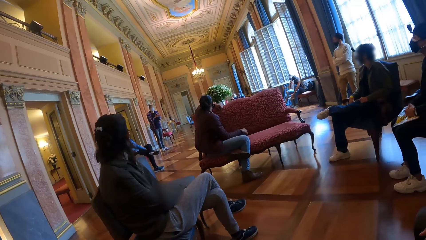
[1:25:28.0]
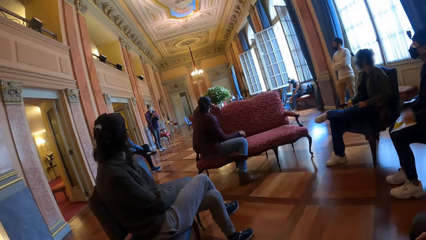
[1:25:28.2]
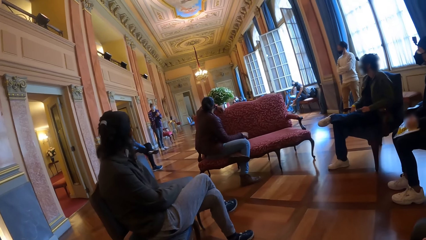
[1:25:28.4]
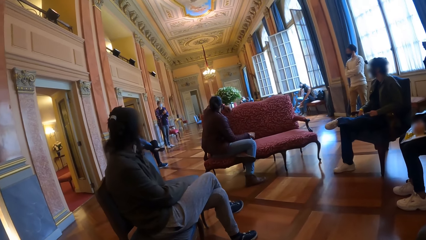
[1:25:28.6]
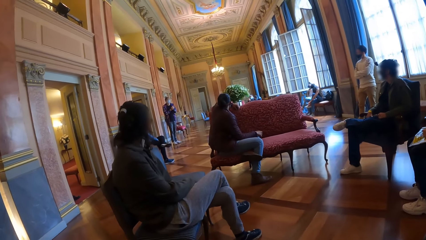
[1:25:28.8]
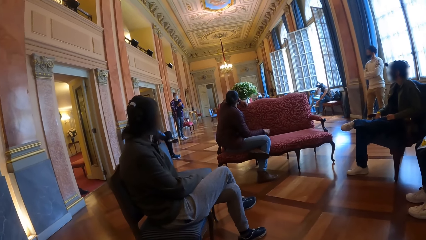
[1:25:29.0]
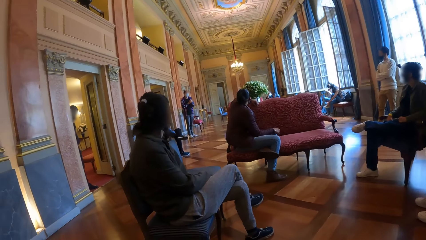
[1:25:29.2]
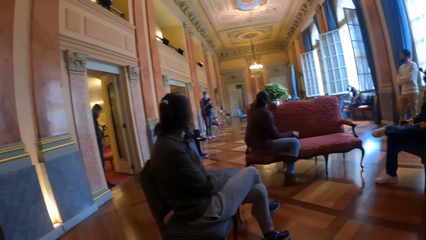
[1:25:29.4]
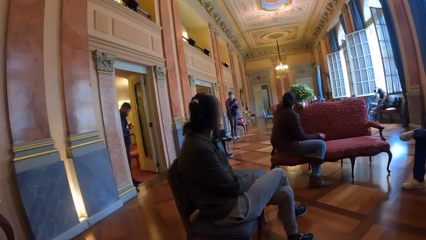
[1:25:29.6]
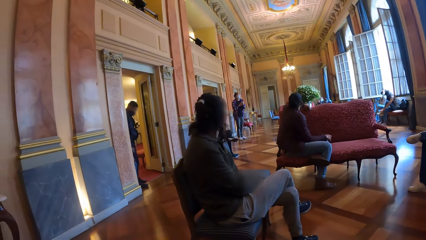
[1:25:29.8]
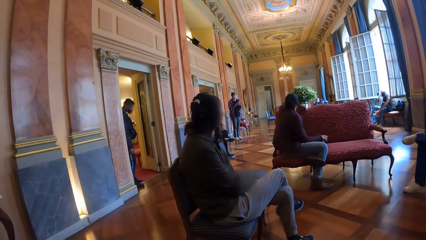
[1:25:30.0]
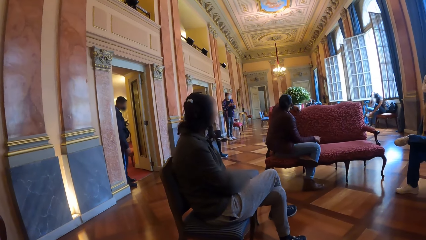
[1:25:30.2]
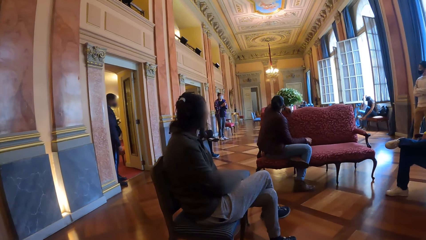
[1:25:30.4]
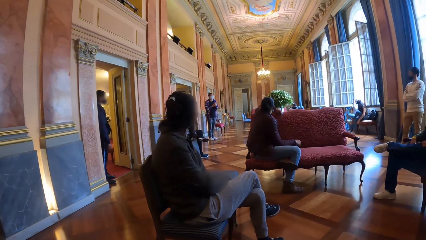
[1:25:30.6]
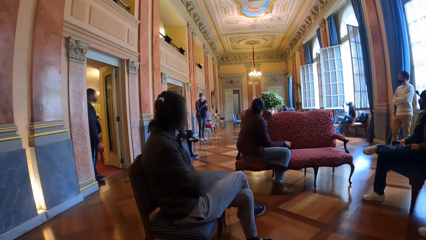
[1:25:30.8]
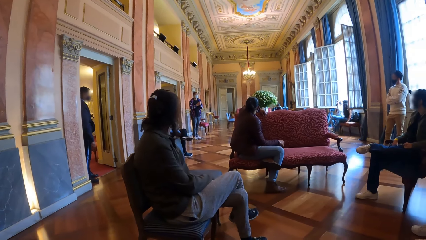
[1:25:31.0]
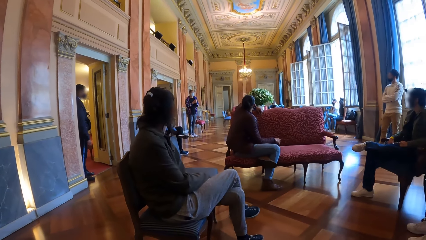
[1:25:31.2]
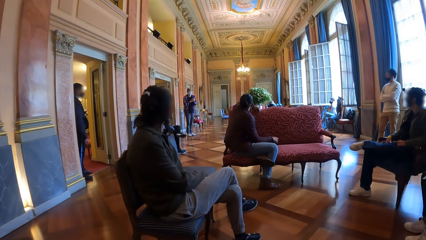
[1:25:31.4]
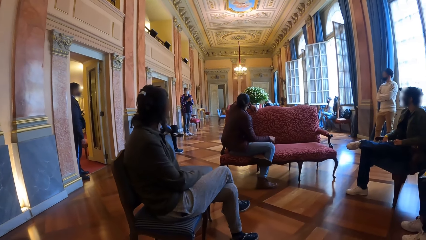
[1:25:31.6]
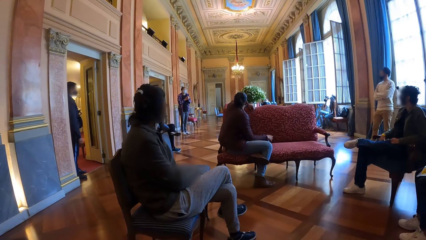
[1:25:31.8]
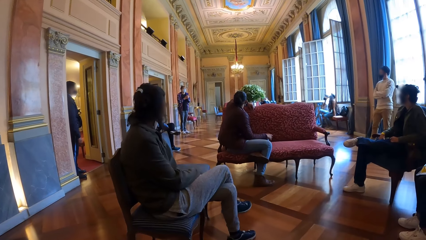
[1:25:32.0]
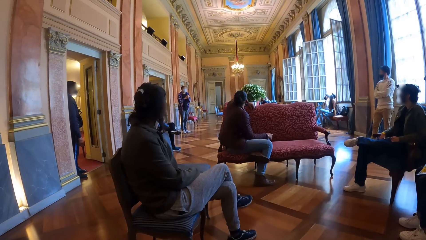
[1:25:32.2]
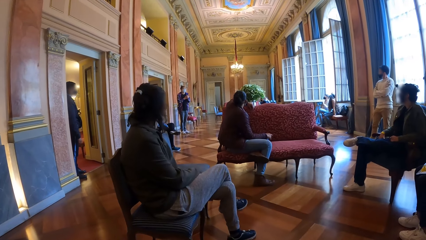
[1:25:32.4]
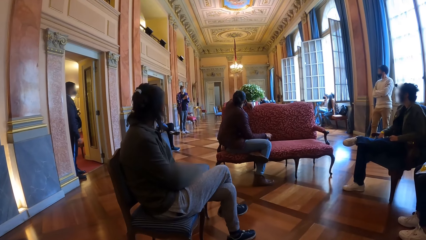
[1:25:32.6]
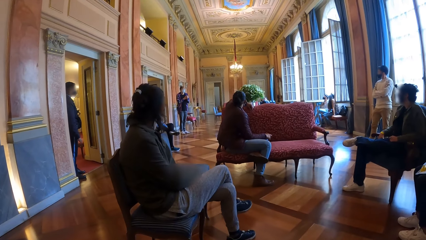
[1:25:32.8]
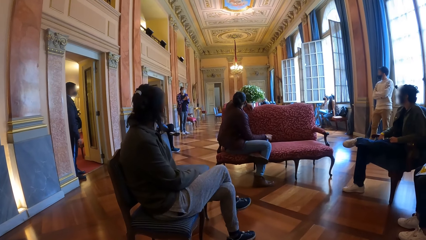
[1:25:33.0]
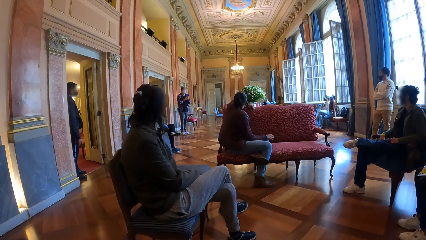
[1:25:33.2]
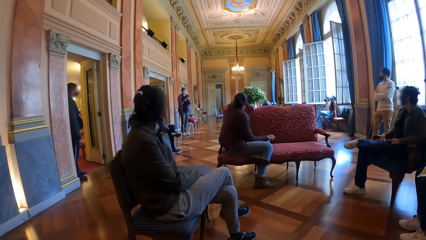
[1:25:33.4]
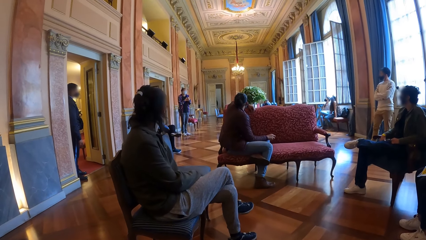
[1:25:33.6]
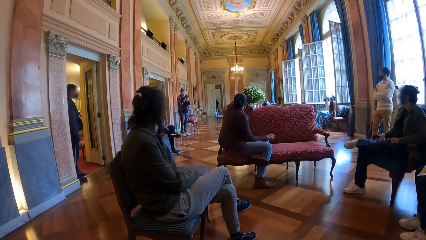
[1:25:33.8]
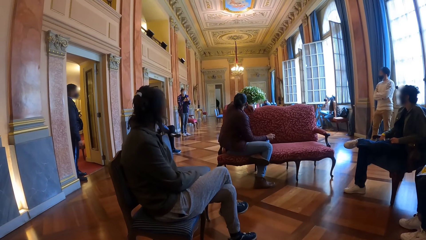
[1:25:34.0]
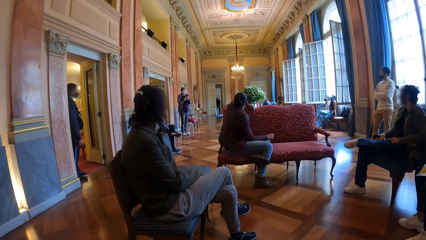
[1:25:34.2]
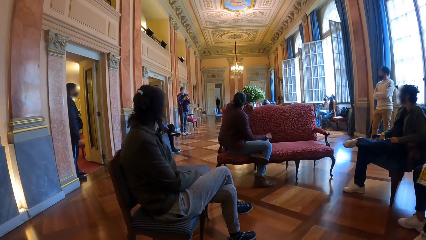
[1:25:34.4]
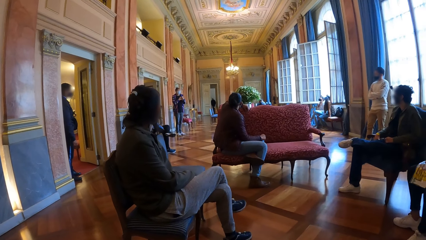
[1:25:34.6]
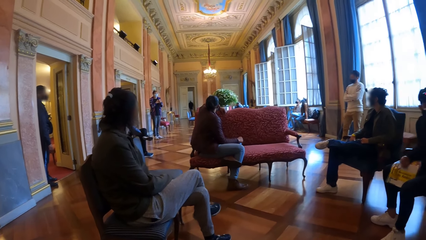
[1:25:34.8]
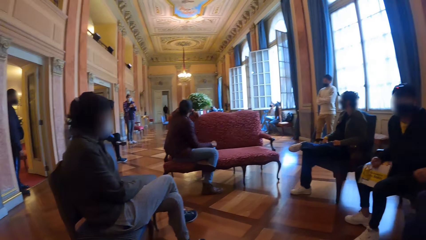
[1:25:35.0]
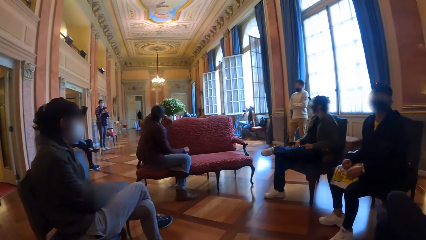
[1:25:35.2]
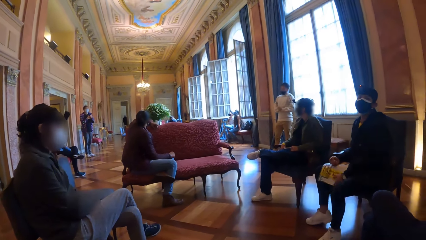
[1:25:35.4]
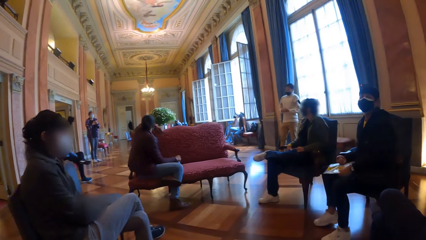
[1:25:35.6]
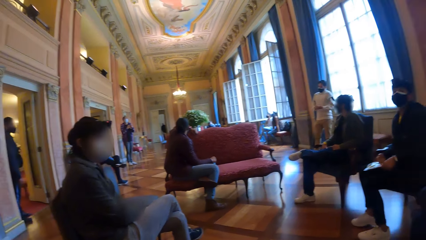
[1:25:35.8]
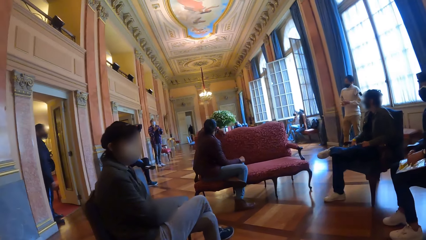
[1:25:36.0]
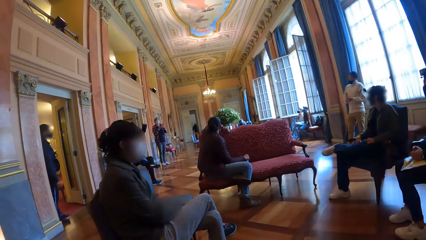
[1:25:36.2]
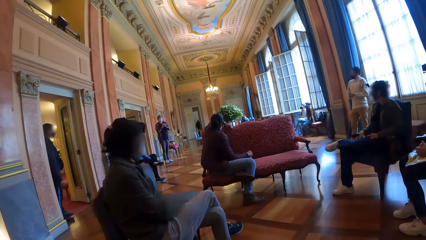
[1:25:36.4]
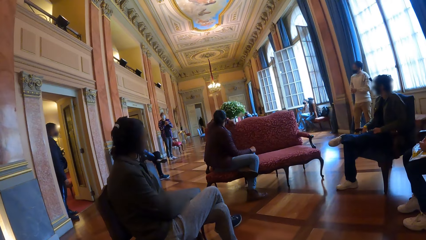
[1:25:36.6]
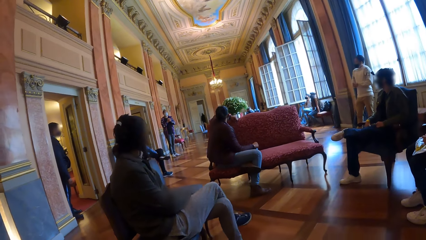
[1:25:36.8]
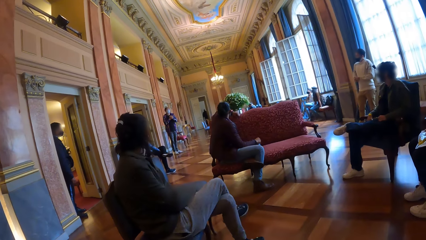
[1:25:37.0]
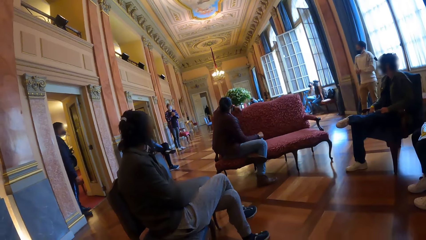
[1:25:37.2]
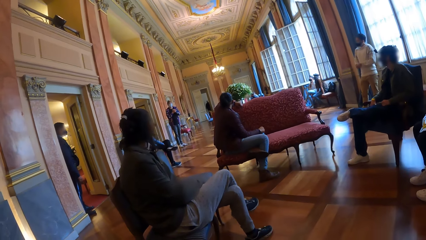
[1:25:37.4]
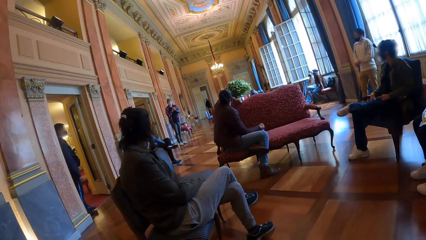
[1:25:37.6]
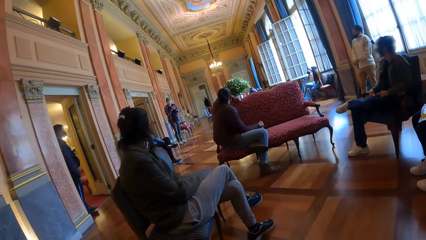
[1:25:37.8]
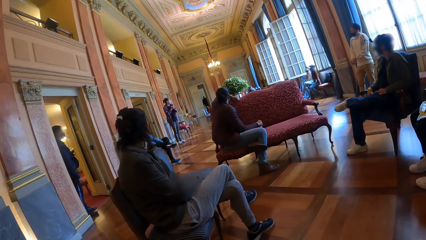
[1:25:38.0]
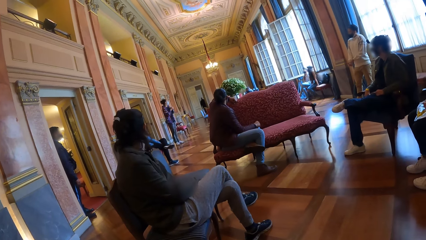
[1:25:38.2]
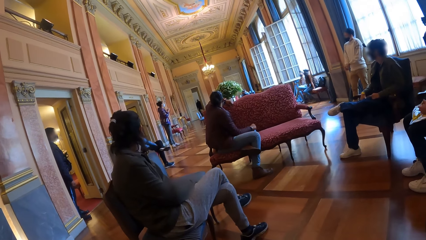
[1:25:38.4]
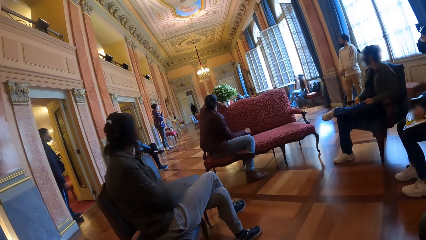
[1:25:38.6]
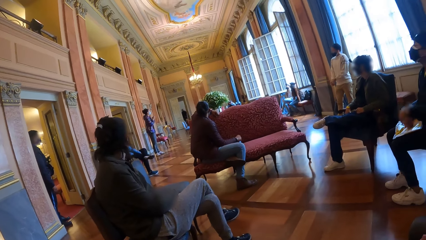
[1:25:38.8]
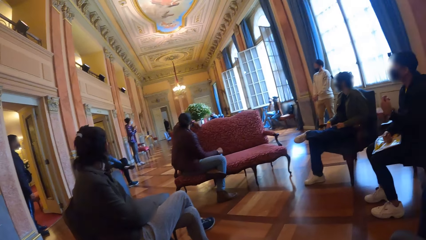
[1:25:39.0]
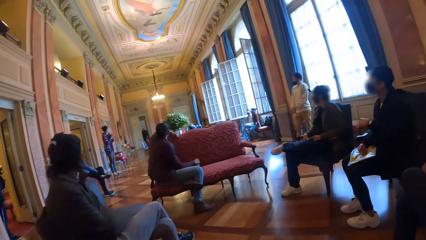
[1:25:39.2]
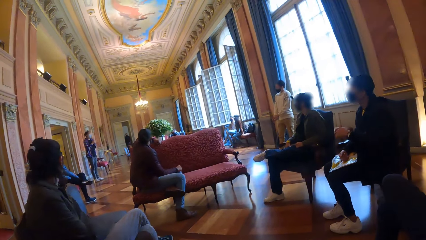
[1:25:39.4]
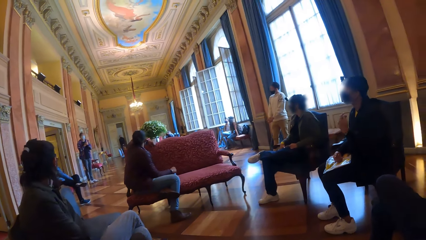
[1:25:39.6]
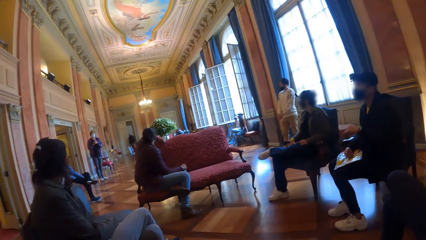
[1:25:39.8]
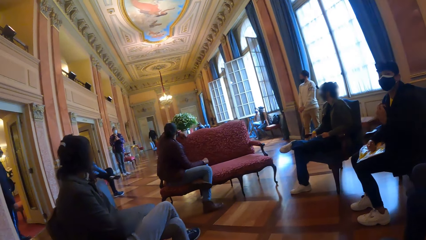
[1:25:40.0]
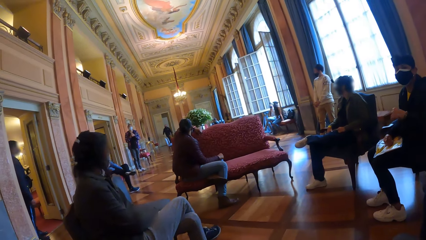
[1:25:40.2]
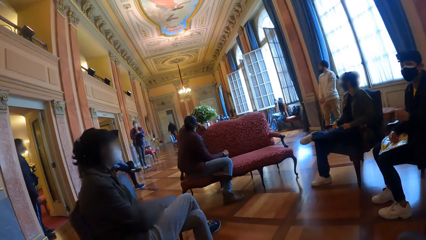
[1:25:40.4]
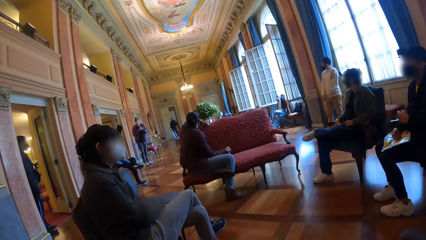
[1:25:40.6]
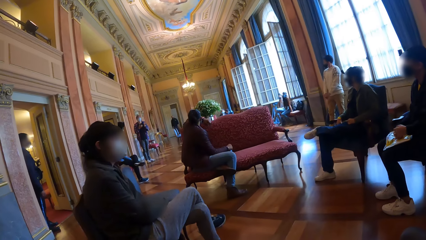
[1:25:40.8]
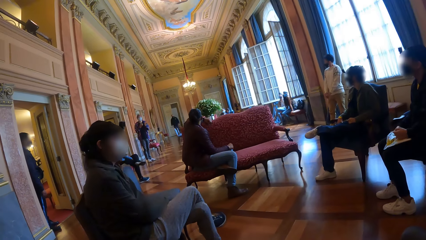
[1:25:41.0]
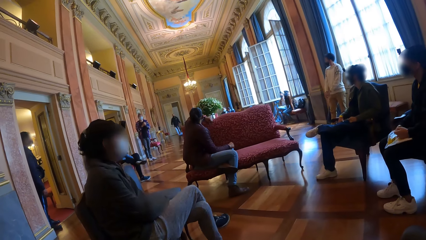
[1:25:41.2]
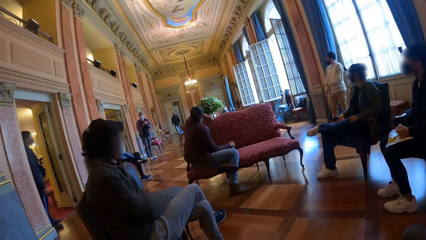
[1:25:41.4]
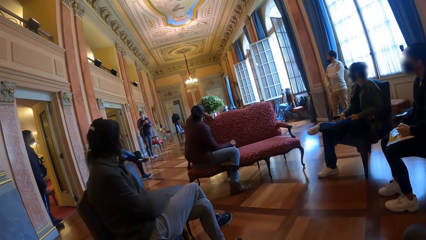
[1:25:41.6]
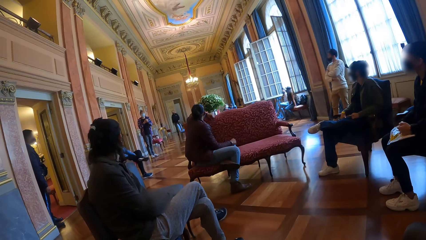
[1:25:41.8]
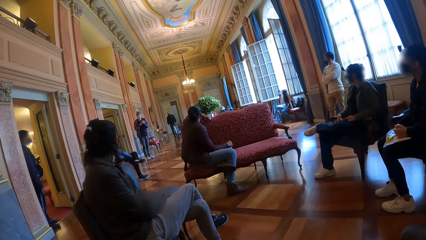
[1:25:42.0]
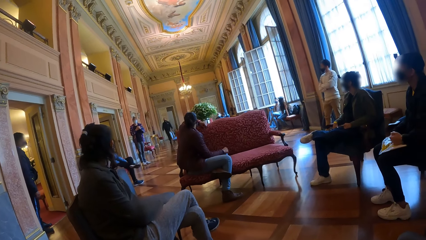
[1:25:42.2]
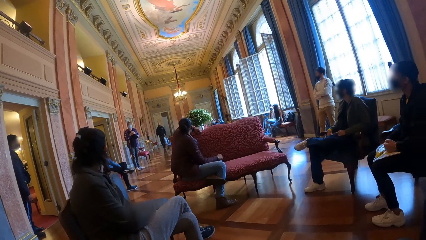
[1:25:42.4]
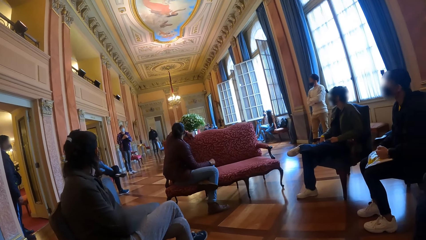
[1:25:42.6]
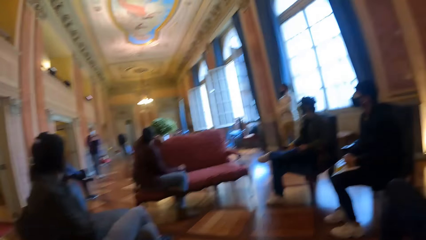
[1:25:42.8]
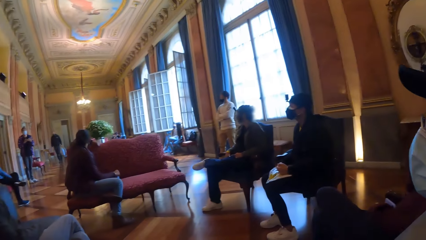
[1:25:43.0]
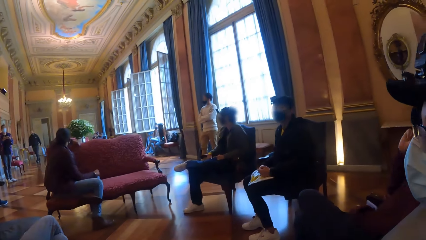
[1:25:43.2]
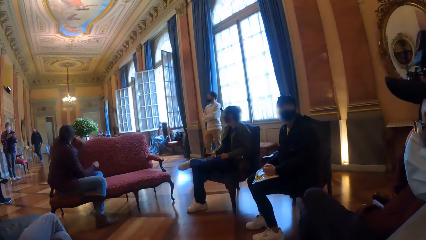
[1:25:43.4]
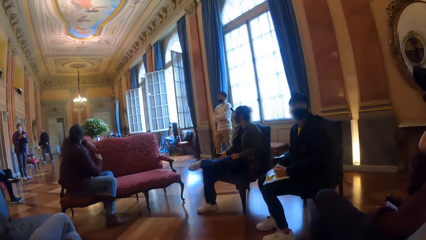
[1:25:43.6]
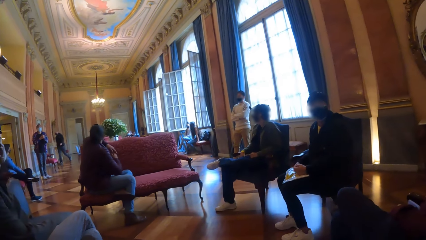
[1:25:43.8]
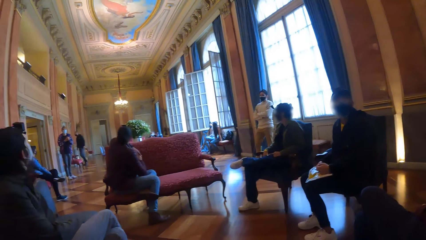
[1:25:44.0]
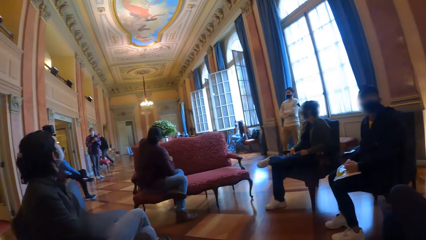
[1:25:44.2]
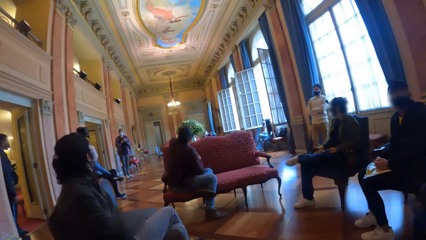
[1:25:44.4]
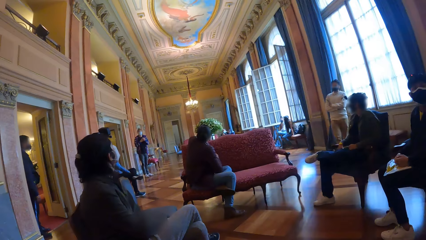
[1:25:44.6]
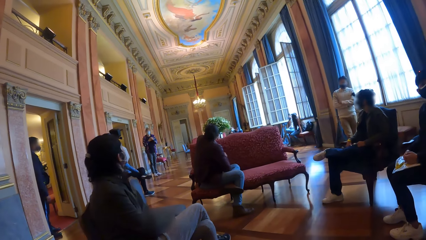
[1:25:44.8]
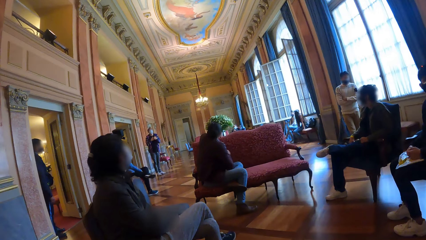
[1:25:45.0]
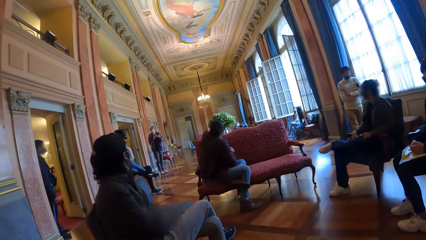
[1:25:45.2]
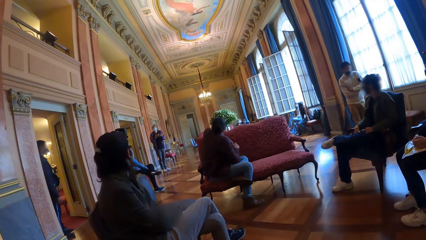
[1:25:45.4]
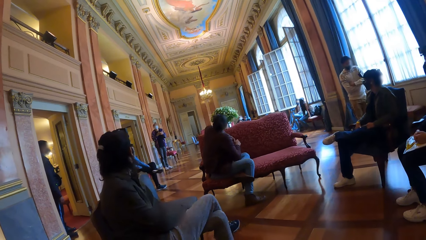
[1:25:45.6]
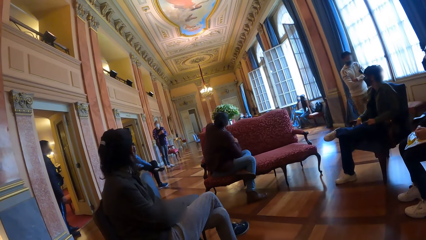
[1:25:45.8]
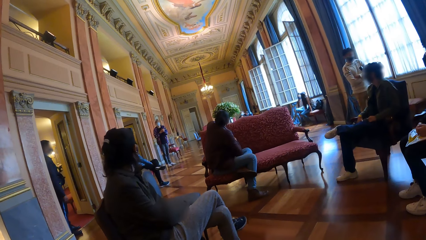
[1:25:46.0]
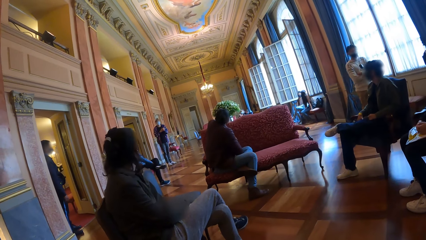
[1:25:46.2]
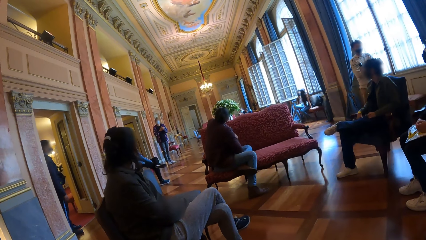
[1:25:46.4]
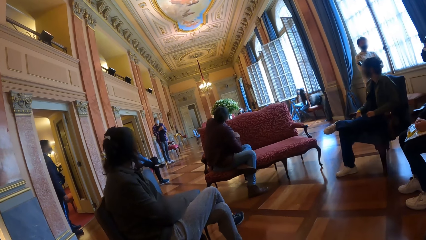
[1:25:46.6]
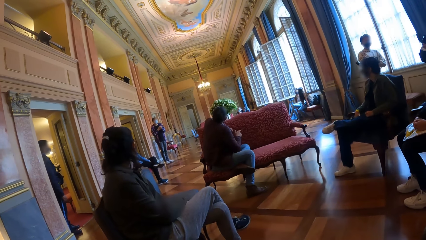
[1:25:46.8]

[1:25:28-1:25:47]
A man stands by the door. A woman adjusts the seal bag with her left hand.
